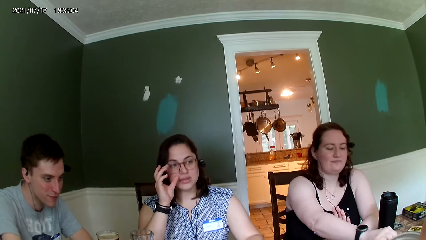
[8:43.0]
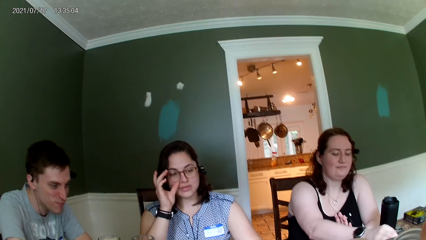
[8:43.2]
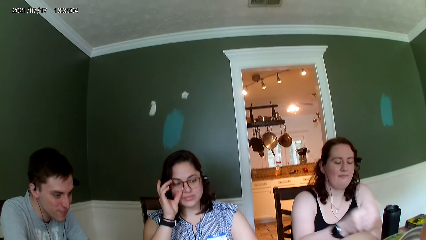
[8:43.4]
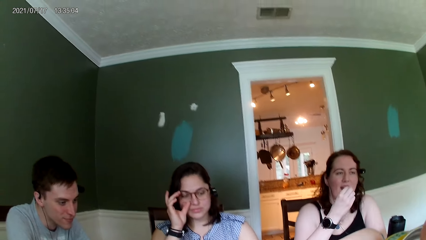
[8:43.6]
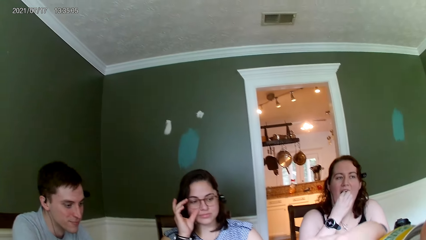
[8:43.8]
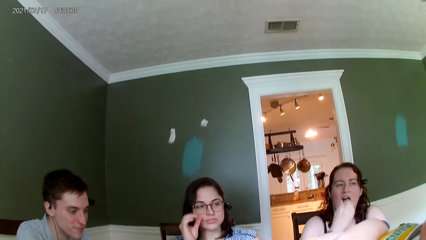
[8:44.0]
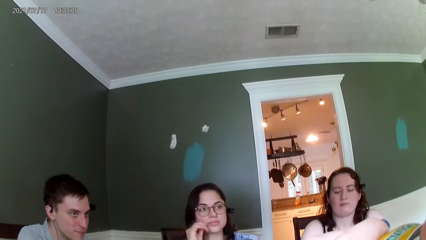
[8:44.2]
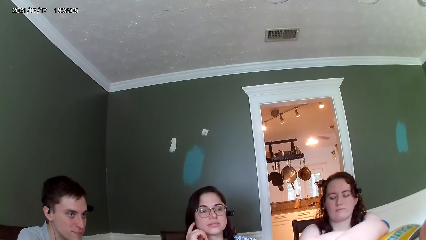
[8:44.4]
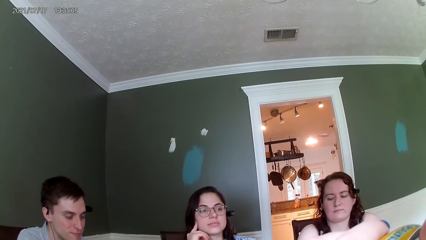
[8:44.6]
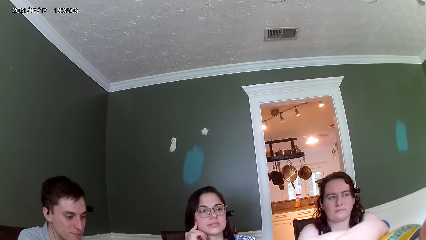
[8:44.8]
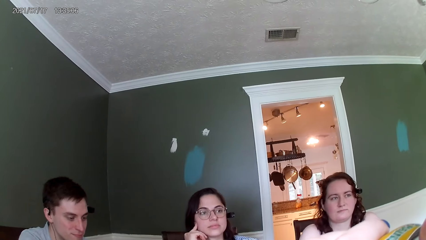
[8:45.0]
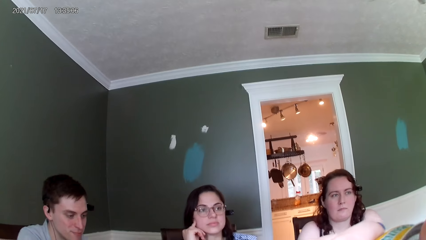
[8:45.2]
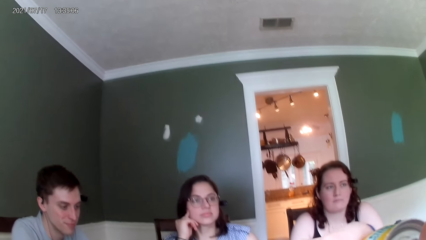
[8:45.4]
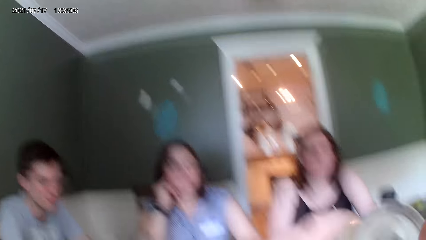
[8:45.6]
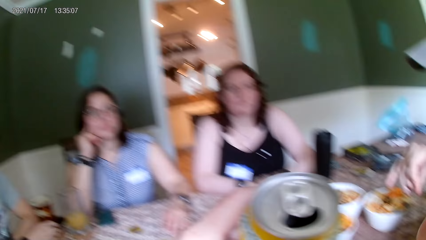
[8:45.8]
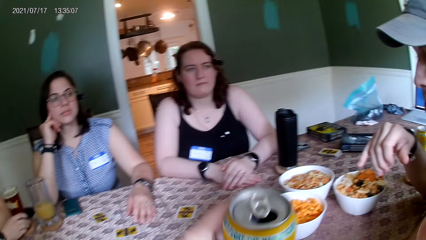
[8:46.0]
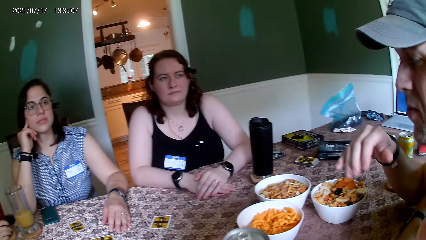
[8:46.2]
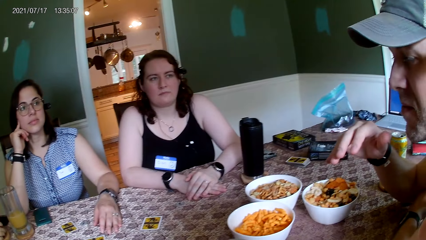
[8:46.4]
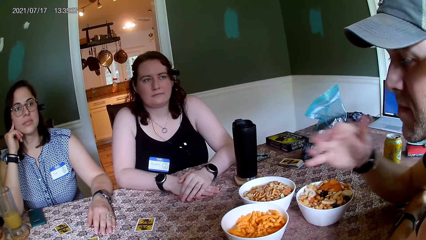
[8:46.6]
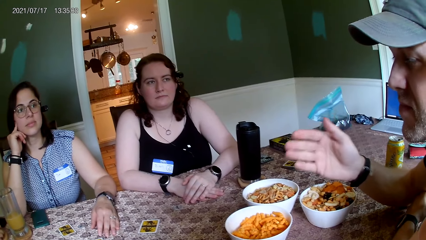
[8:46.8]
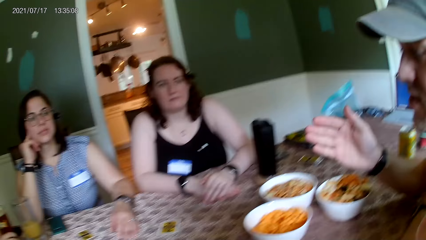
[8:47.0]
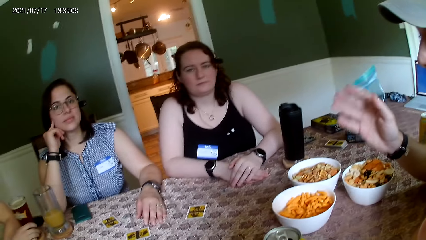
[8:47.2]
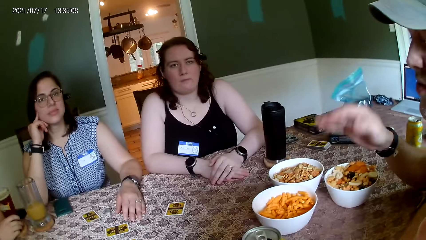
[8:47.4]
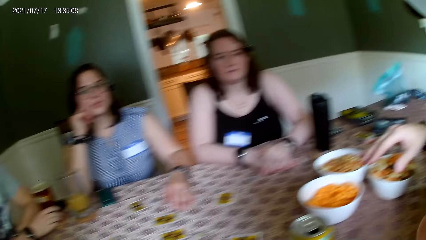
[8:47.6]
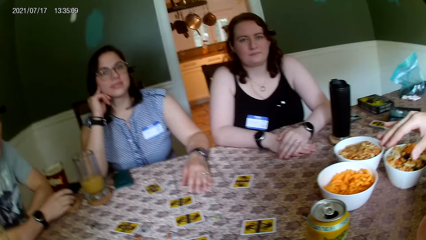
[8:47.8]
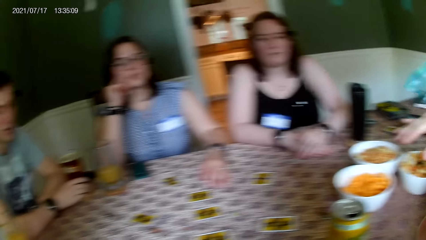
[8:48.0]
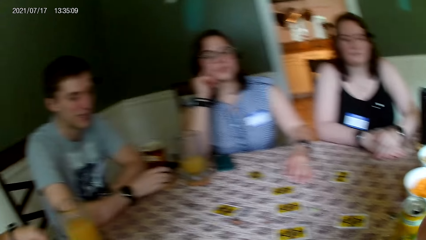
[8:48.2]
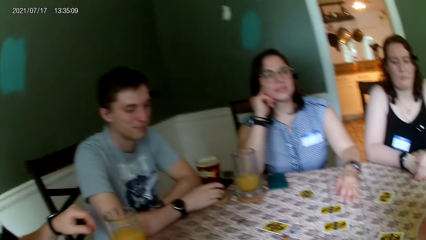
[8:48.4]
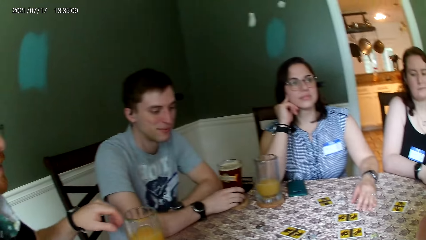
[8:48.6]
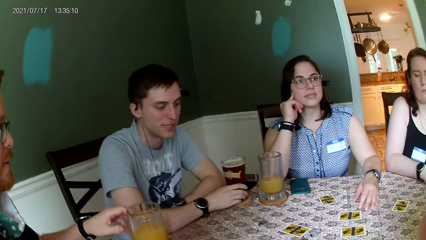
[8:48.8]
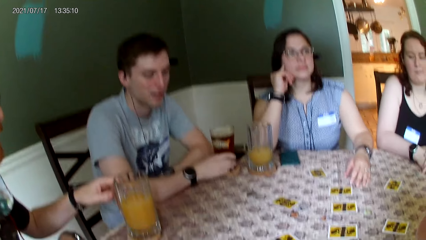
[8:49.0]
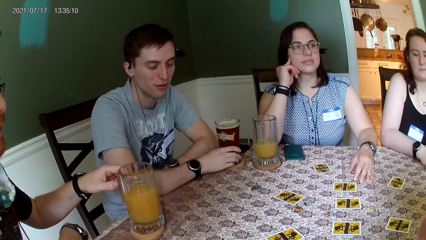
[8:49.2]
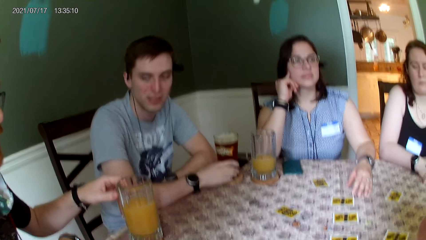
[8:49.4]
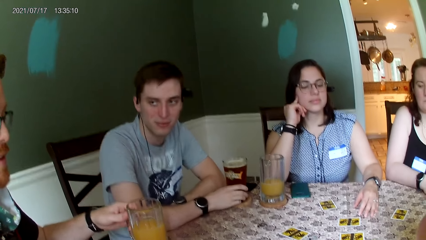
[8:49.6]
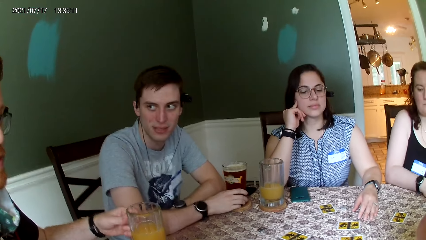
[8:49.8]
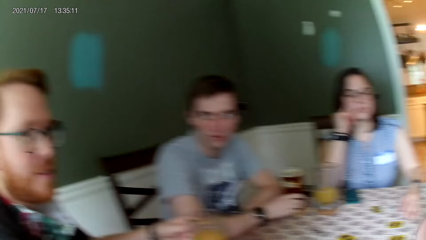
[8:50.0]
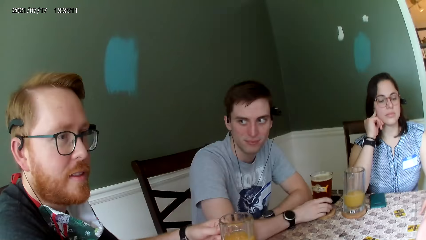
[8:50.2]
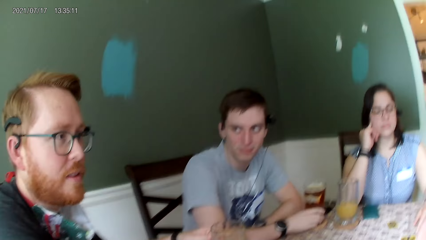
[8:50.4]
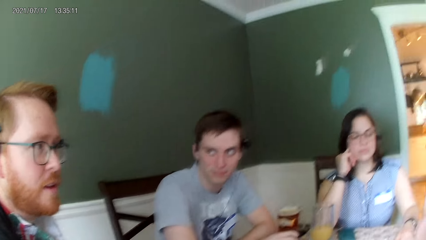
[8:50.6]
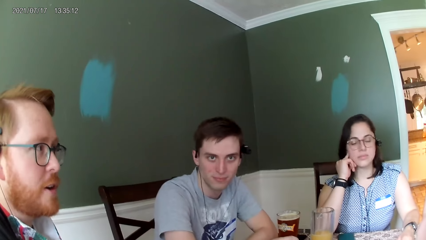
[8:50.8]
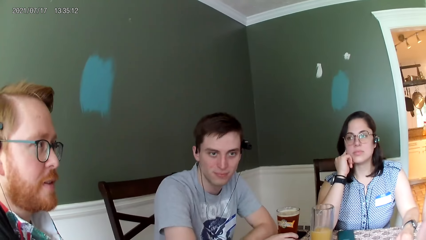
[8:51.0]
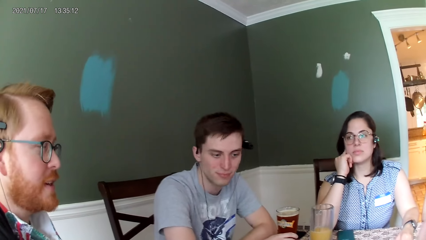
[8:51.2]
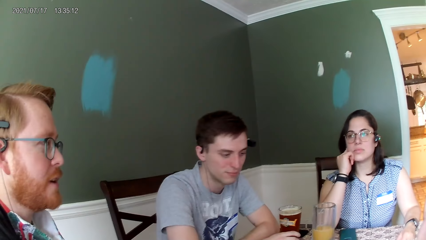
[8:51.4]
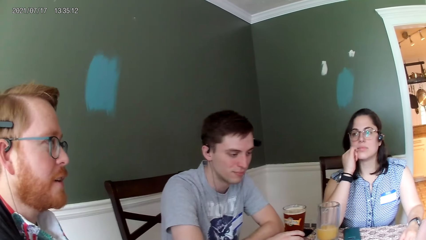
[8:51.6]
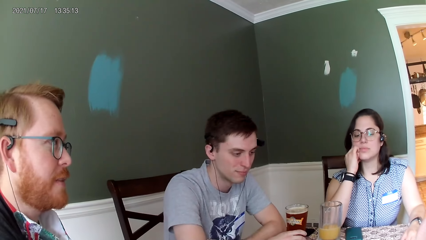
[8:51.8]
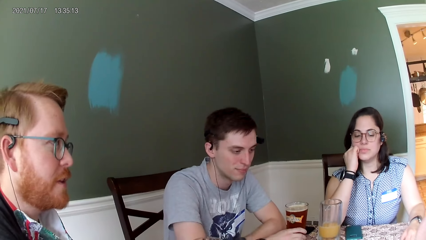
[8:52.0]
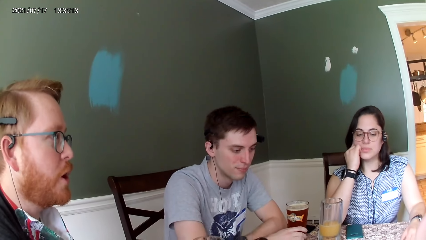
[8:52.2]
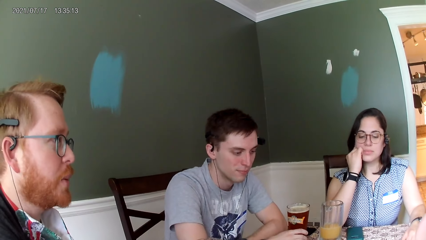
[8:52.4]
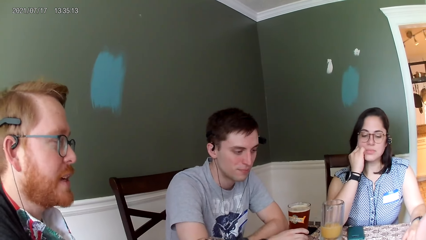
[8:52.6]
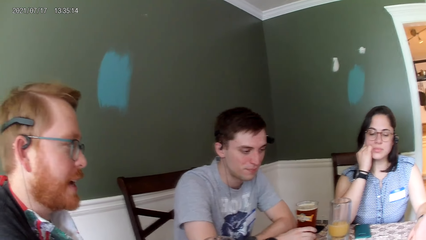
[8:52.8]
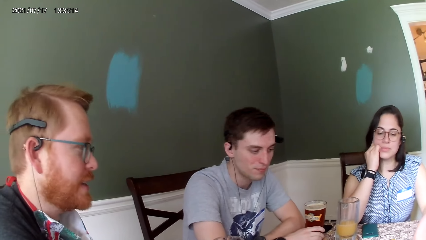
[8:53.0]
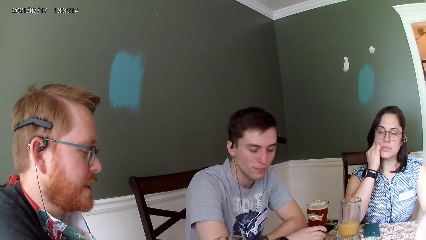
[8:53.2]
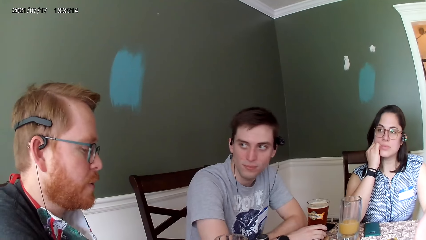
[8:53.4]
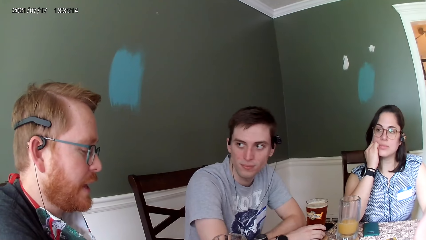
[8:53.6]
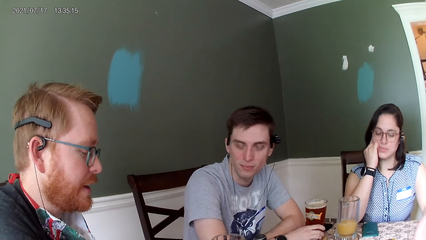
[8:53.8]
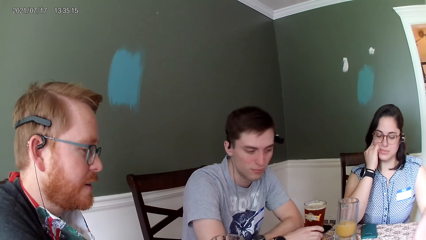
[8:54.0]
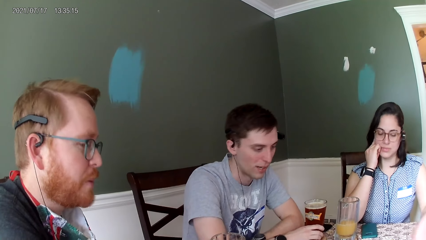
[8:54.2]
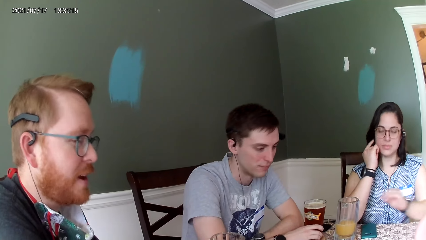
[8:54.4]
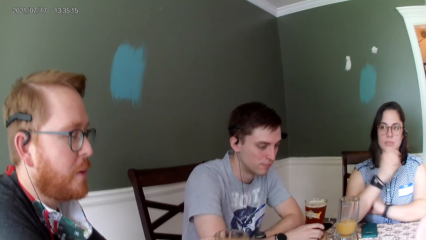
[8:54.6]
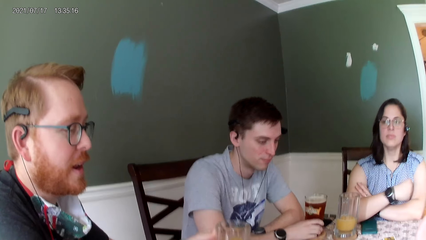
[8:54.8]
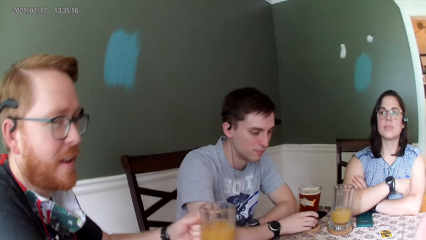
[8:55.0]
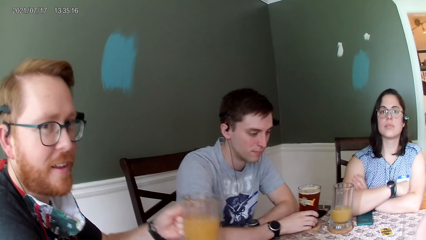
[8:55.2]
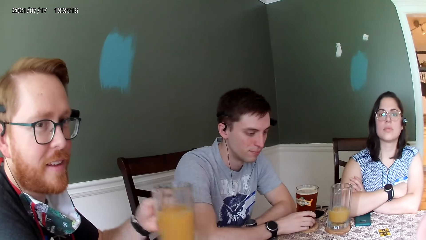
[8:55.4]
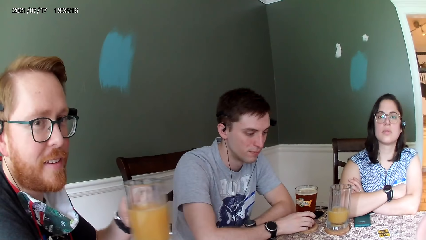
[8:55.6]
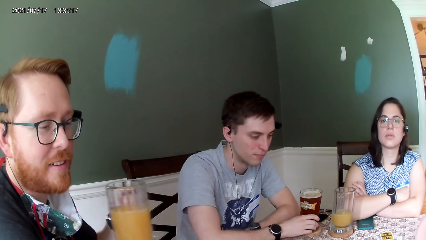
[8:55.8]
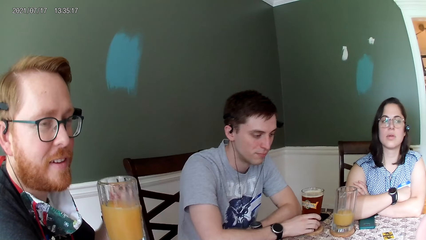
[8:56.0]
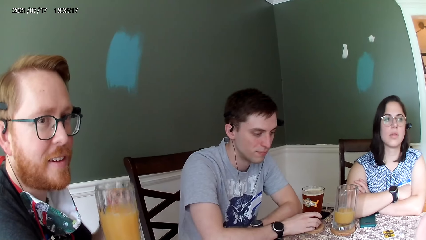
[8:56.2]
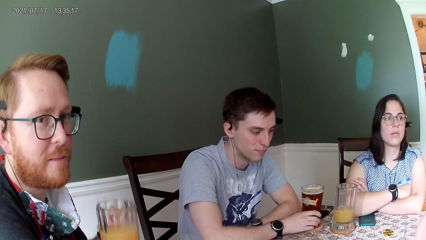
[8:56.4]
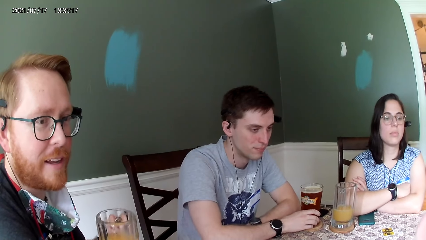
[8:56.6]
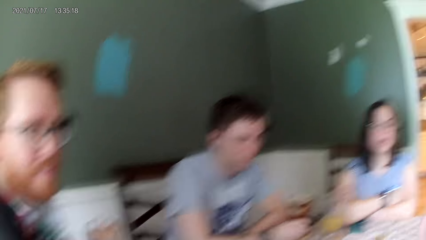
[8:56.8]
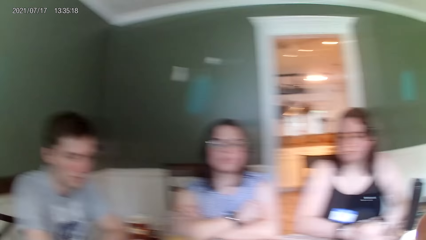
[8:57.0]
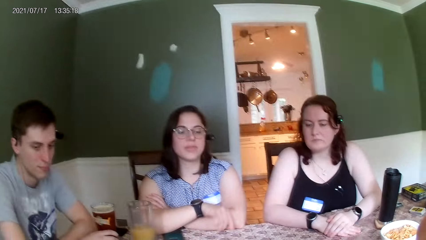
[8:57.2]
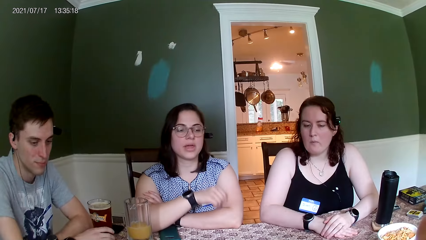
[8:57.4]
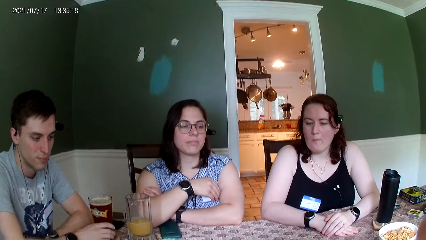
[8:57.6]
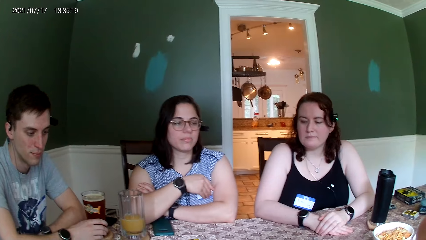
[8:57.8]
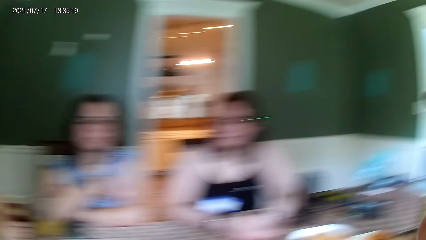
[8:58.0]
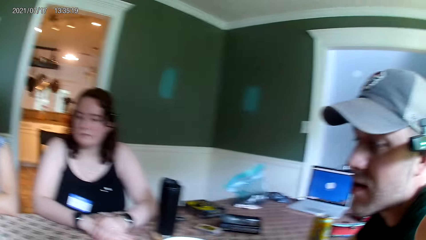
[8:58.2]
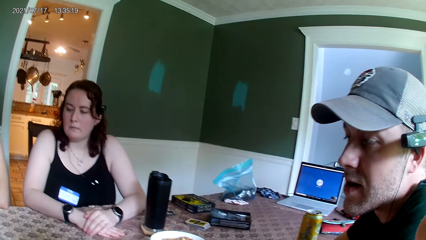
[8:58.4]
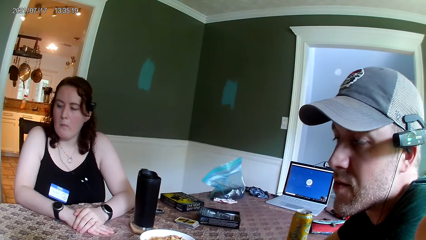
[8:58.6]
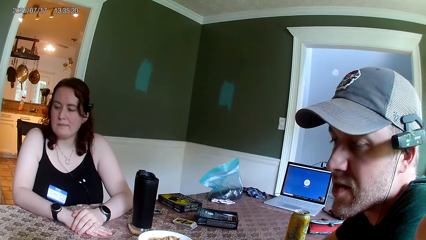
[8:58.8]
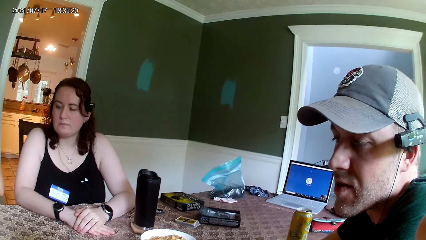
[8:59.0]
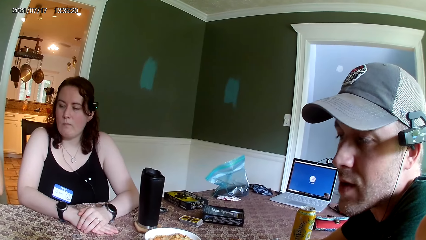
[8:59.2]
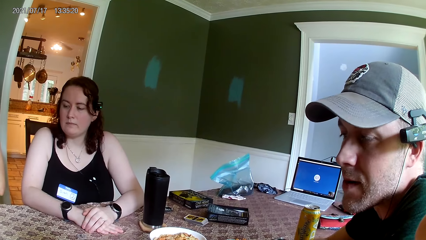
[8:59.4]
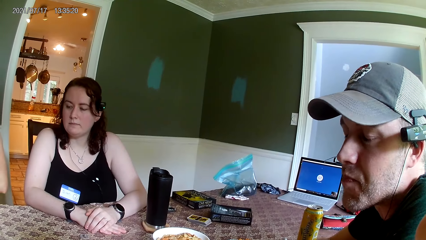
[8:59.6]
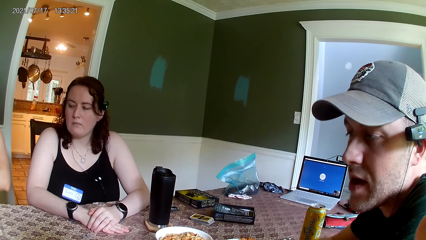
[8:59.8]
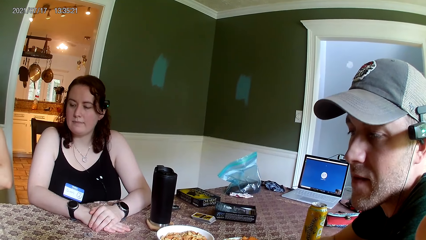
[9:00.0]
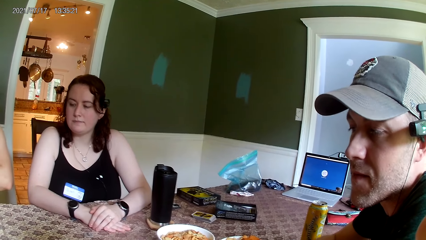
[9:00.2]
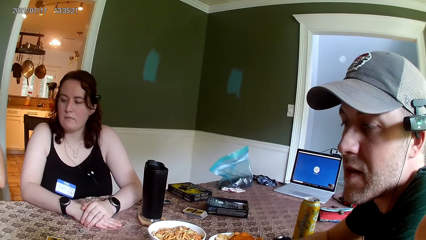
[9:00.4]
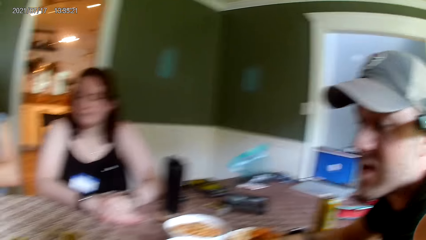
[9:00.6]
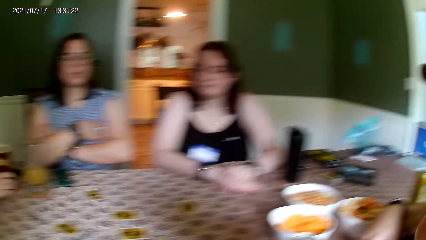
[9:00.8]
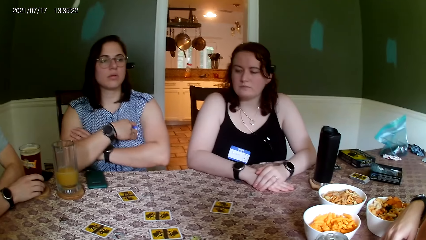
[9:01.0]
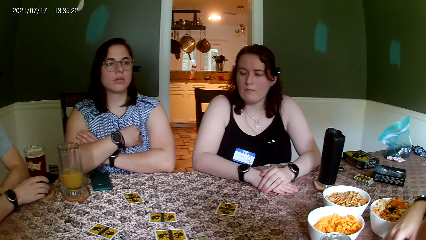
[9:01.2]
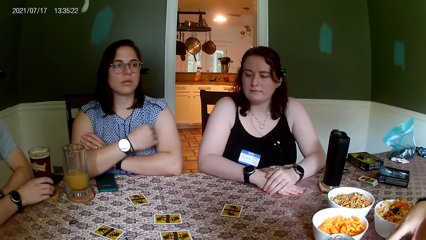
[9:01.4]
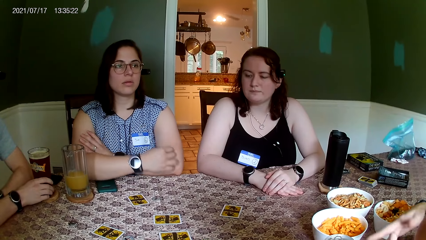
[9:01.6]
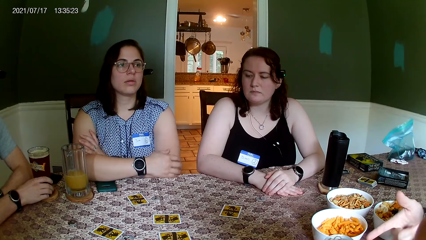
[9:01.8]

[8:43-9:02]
The camera wearer drinks from the can. A woman eats a snack from the bowl. The camera wearer drops the can drink on the table with her left hand. A man interacts with the group of people. Another man holds the cup of drink with his left hand and lifts up the cup of drink from the table with his left hand.
